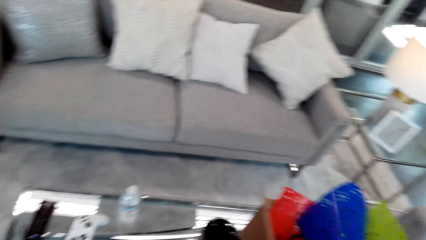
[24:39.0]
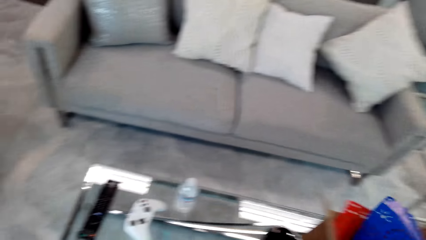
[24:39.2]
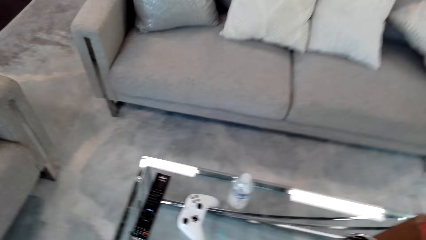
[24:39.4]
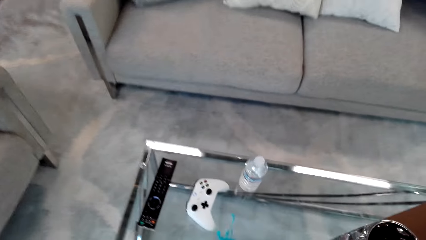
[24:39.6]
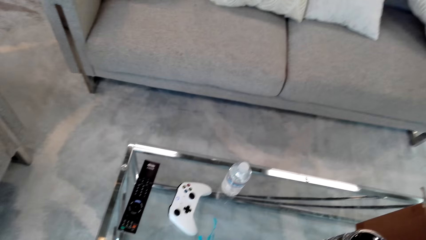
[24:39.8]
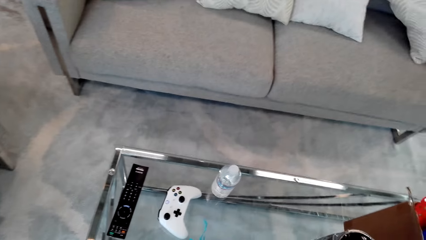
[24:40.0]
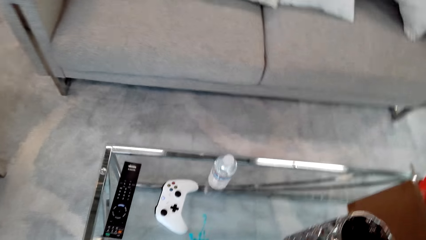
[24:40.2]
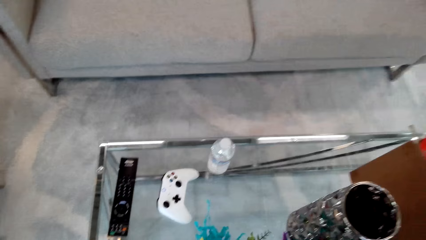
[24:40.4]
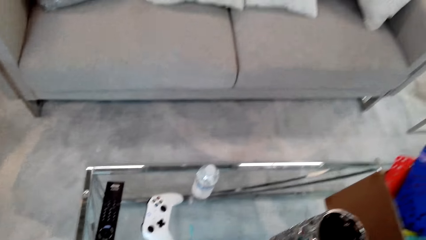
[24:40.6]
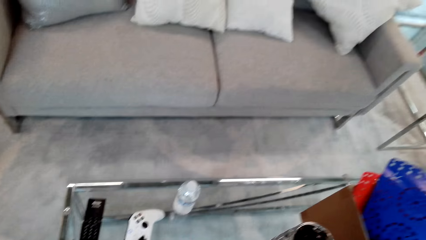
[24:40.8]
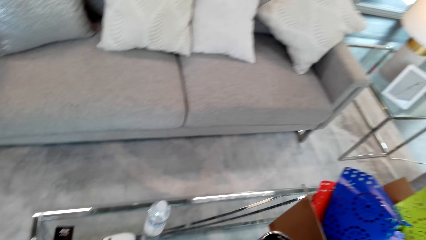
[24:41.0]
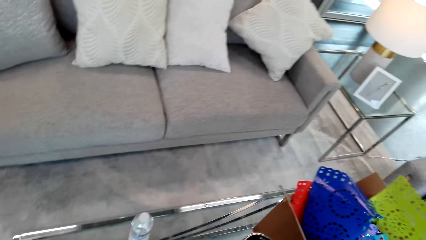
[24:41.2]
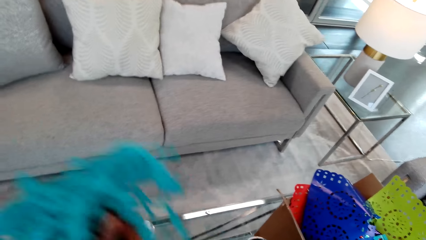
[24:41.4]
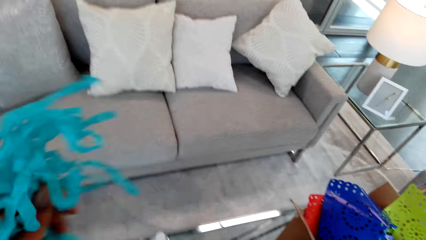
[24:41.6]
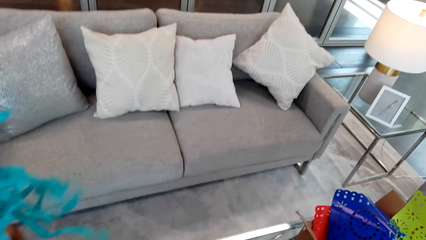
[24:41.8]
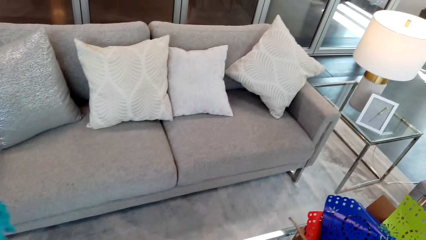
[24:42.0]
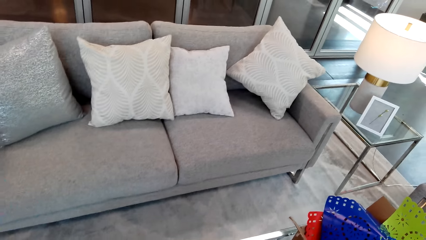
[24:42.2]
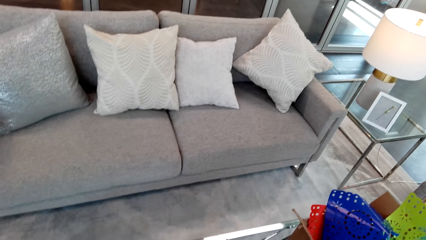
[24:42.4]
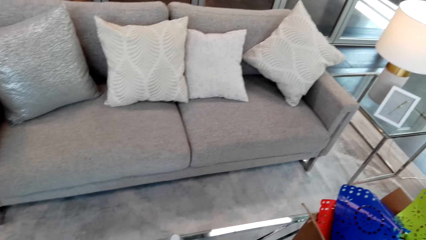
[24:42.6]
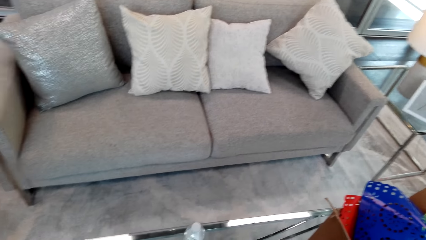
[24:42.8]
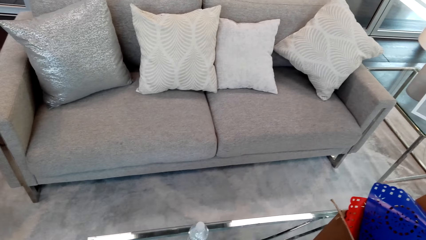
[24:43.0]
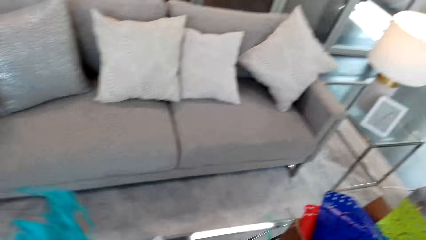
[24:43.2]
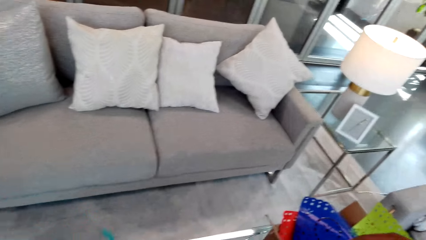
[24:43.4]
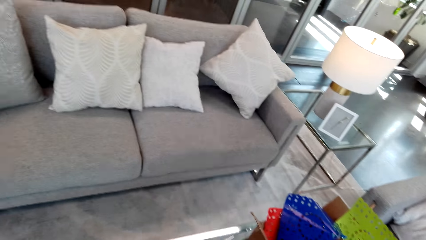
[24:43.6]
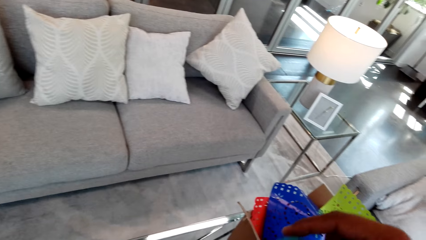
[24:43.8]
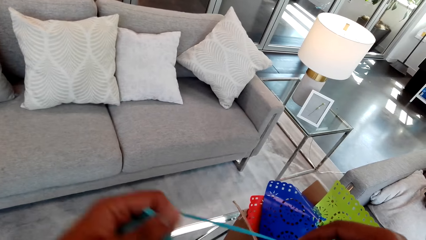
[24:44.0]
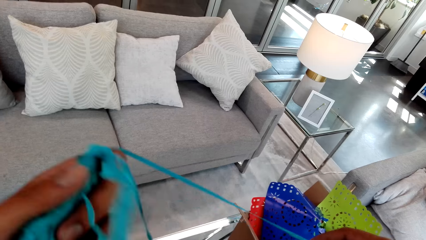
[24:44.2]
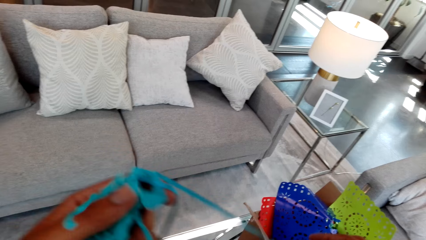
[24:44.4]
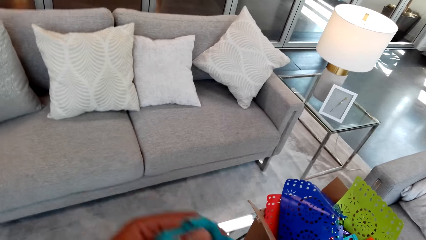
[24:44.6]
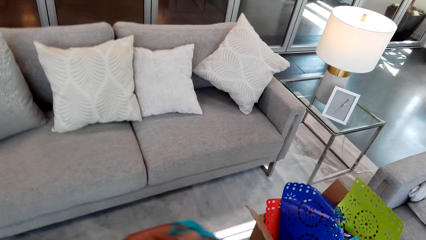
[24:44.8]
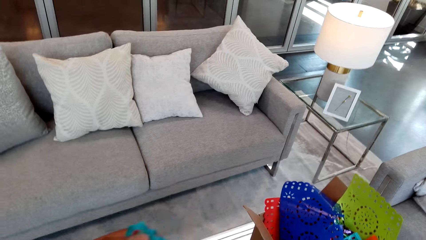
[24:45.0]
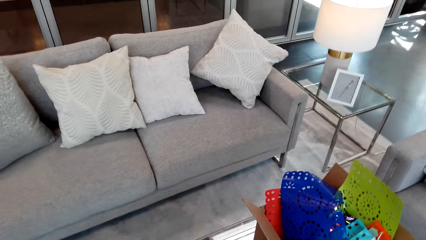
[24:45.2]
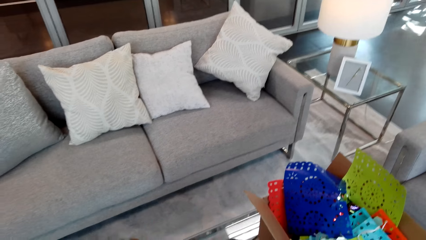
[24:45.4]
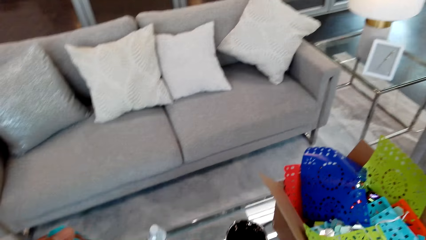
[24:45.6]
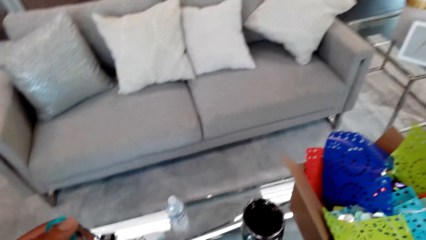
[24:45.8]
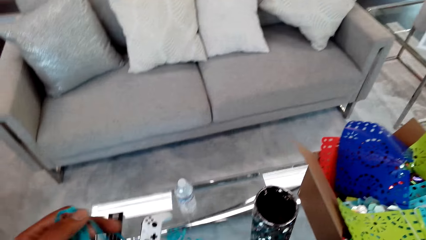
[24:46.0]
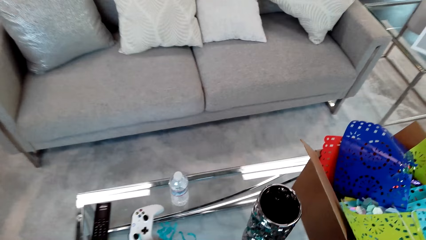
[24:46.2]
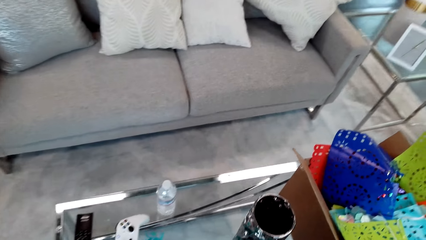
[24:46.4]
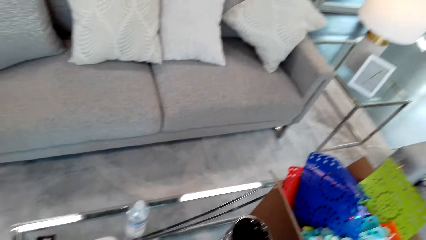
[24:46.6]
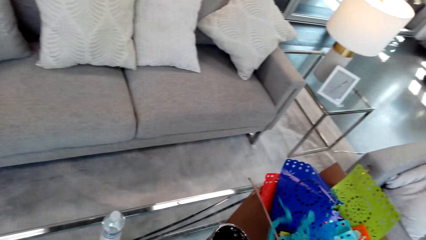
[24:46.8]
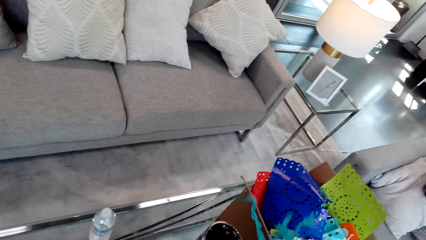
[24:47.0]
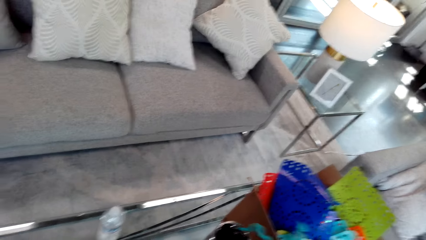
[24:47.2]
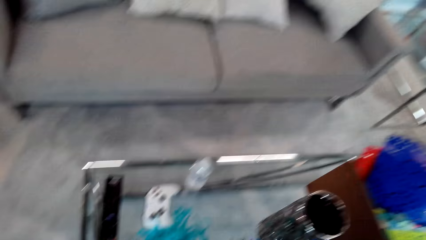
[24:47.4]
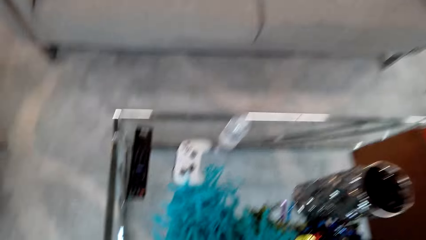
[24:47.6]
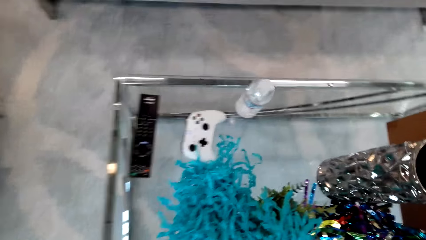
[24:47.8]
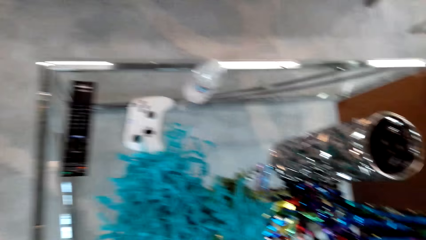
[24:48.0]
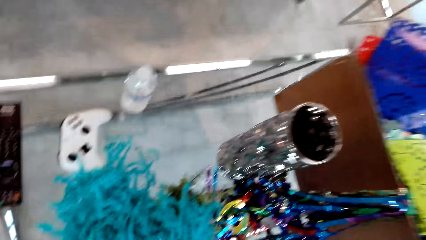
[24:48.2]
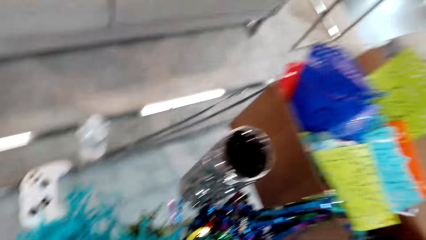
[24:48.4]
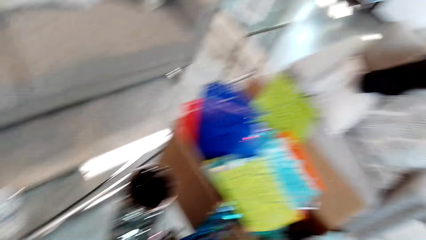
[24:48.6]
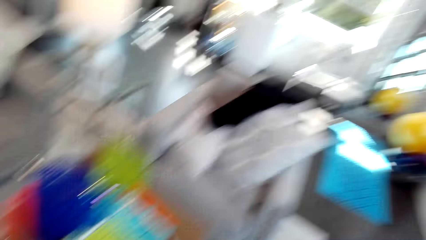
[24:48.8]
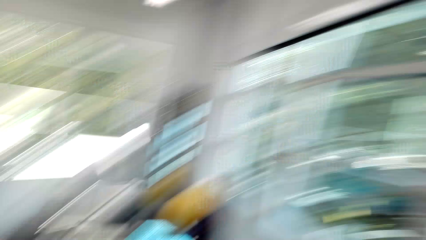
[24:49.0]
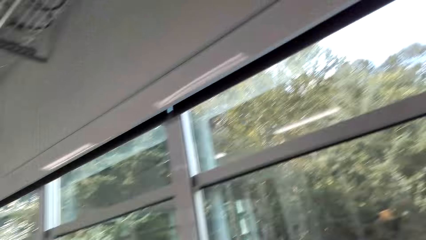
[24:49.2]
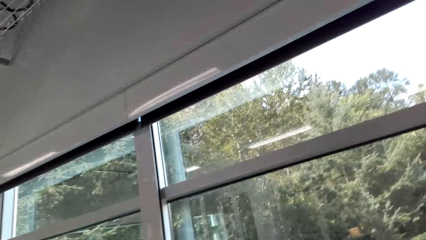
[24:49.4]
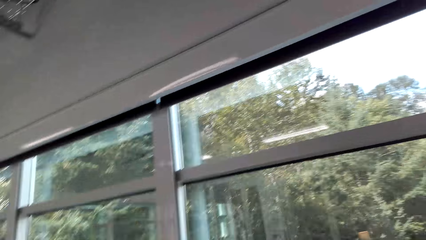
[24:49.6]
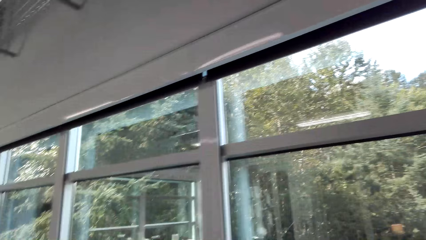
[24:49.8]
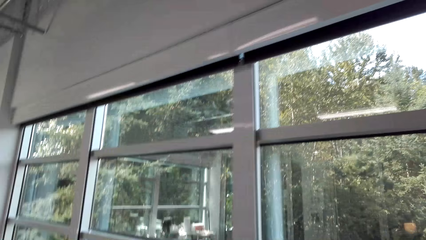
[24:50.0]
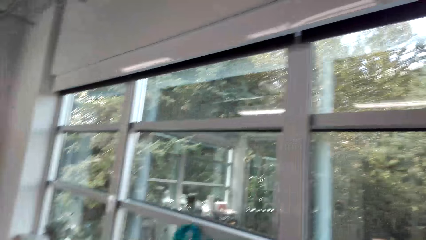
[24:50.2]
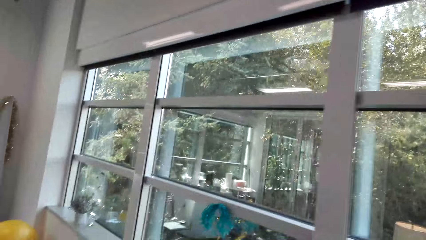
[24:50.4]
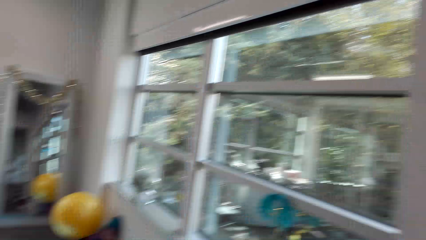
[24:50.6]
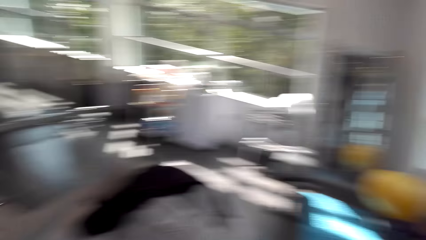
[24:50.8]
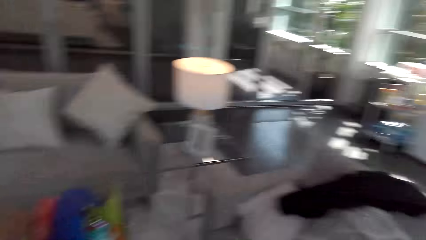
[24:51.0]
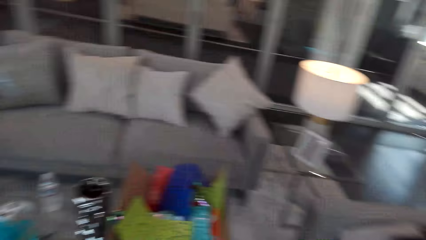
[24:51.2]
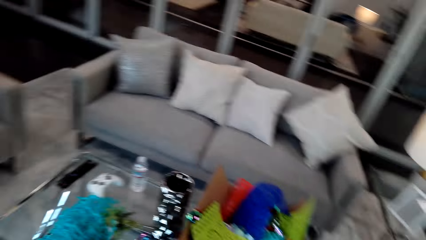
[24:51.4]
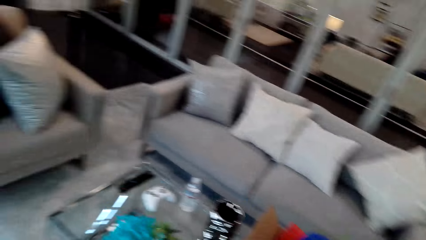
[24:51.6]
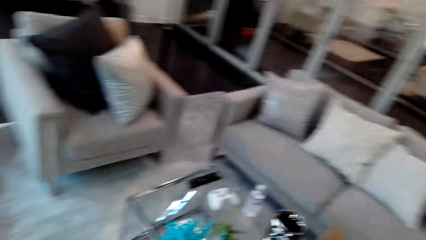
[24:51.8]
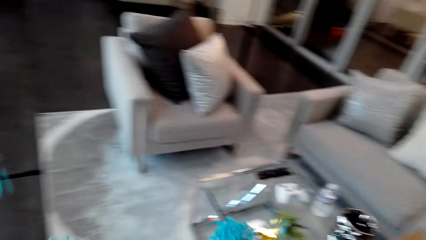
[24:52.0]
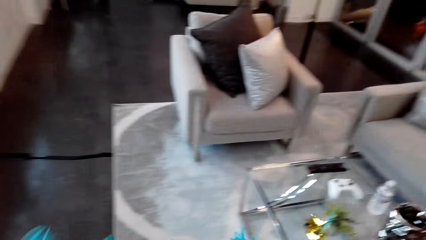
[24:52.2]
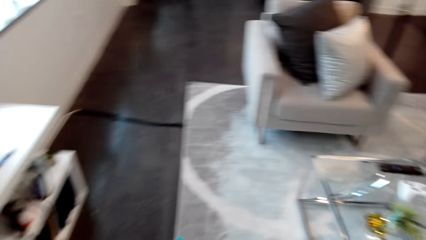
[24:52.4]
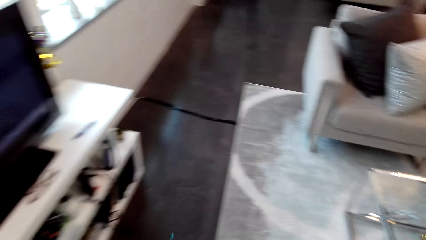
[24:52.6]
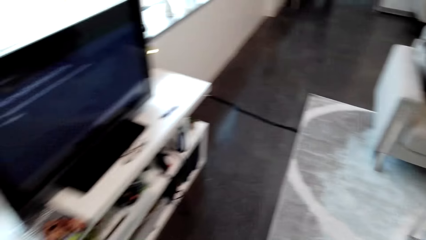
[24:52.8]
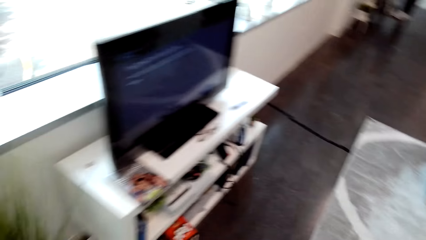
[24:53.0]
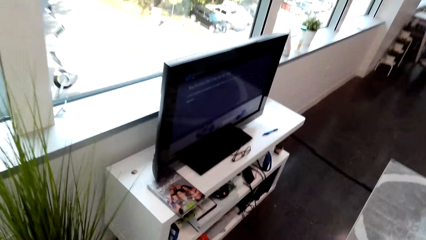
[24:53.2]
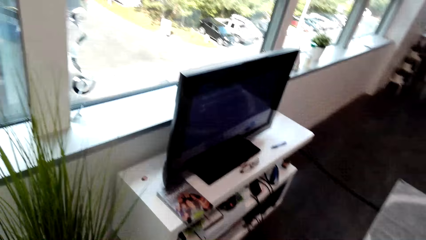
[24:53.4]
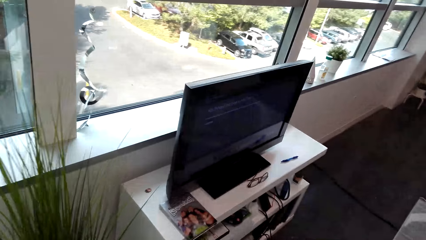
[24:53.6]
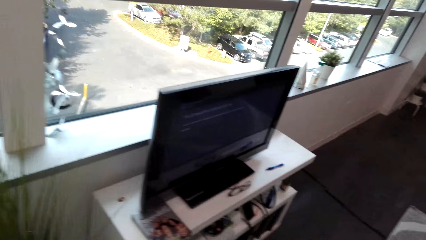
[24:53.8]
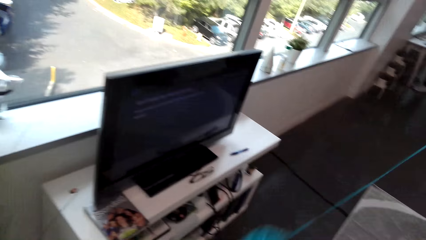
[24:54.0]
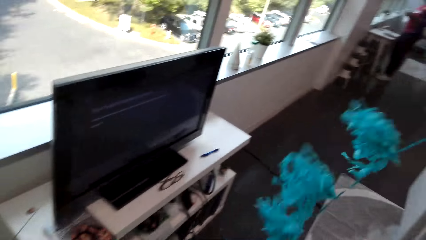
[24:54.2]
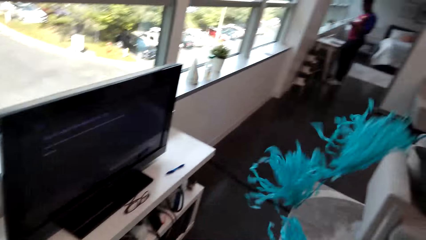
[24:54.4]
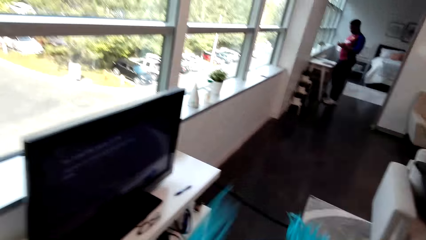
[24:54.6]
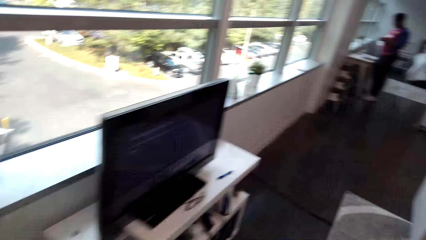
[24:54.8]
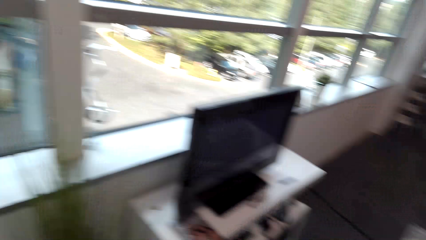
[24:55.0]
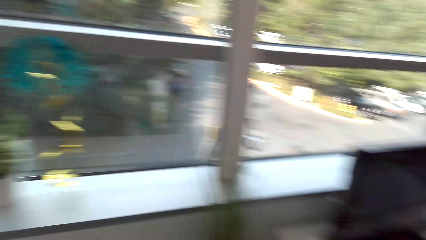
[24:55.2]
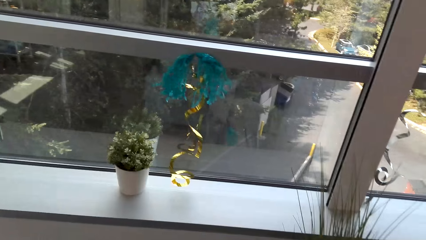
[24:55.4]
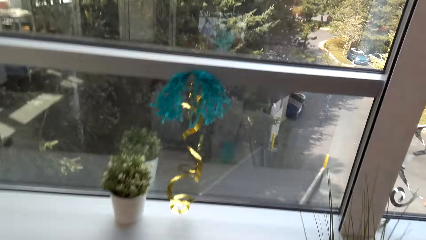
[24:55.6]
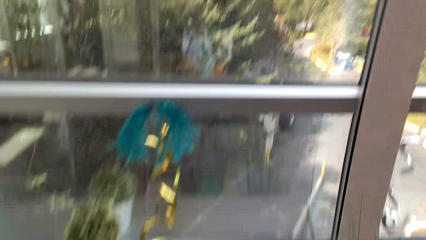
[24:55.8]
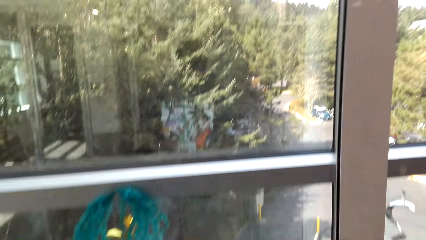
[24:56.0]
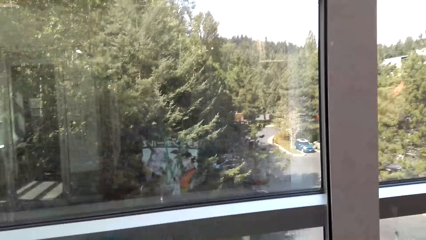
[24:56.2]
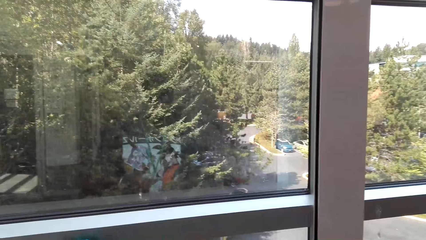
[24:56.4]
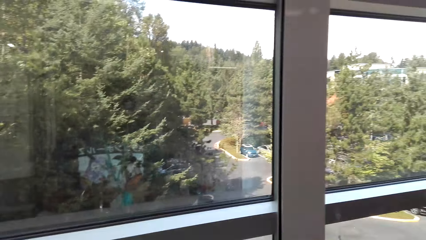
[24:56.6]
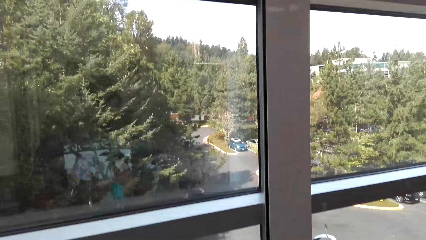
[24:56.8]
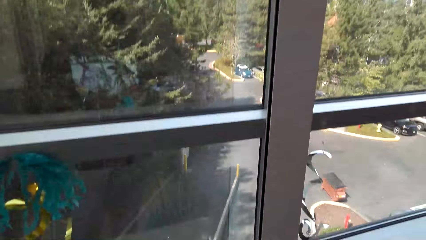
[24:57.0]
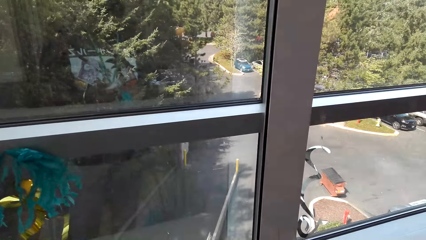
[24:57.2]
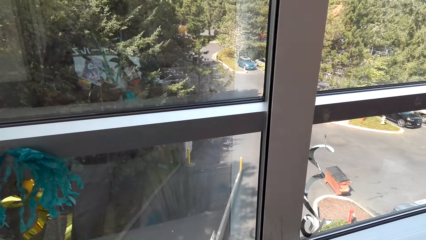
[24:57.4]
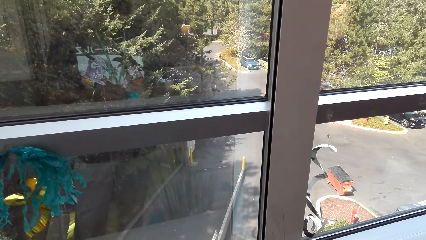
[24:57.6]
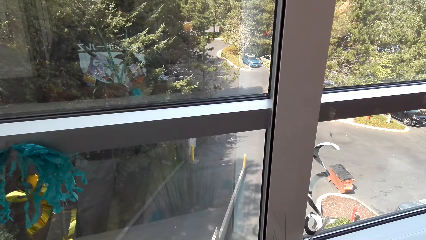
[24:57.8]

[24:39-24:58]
The camera wearer puts the mat on the box. They touch the decorating material. They look around. They move.
